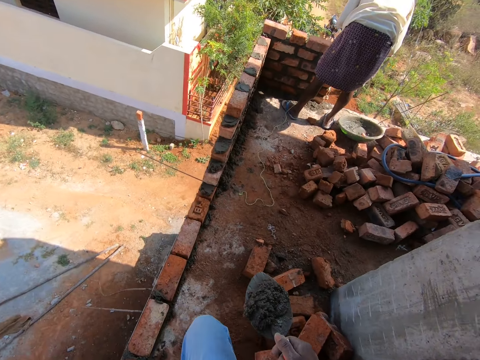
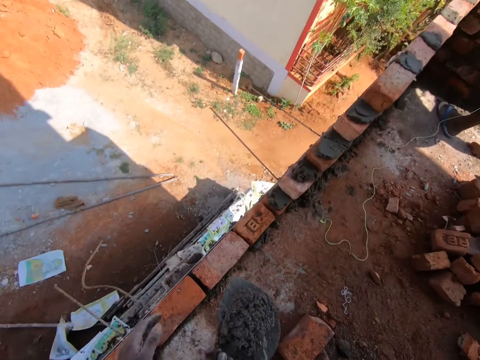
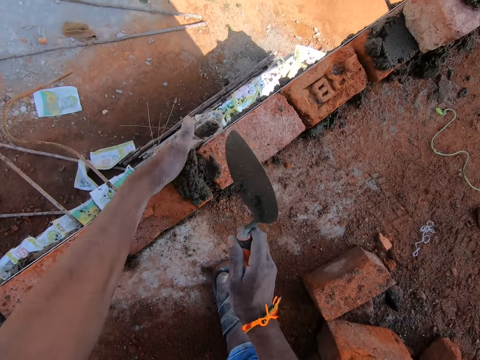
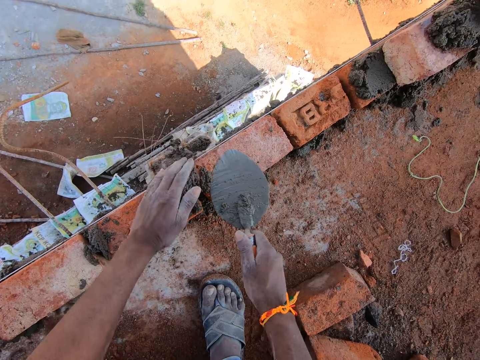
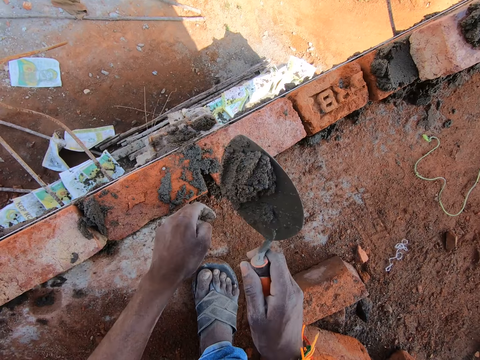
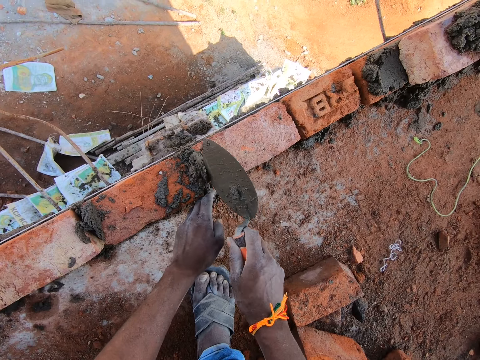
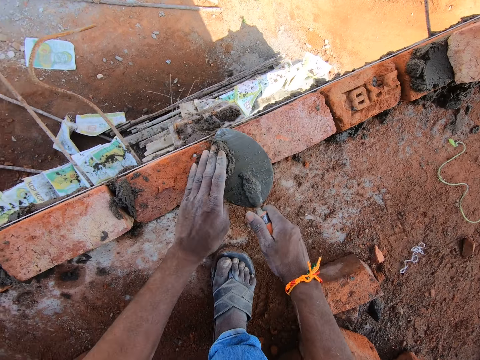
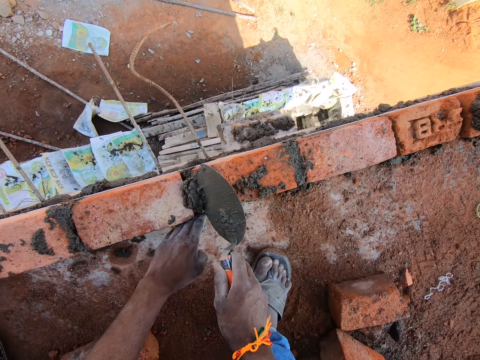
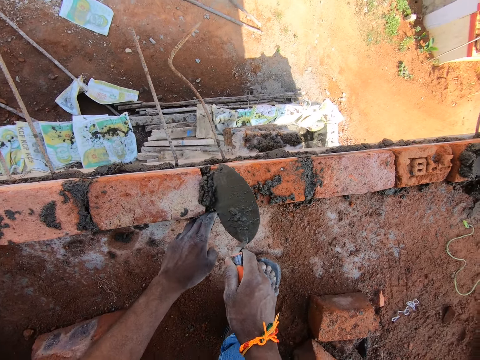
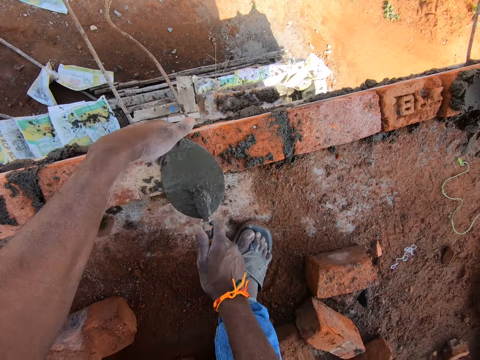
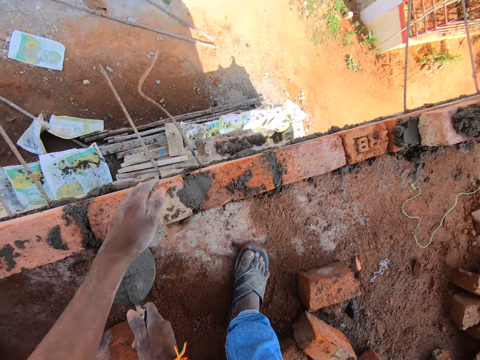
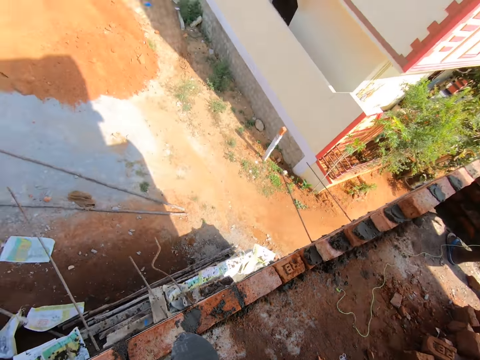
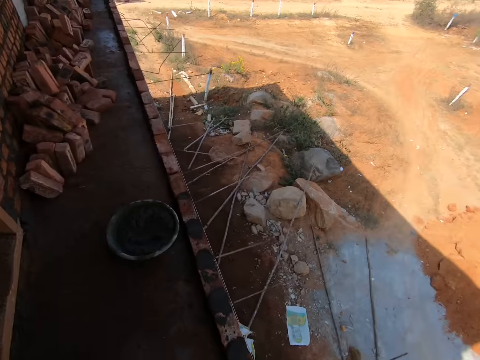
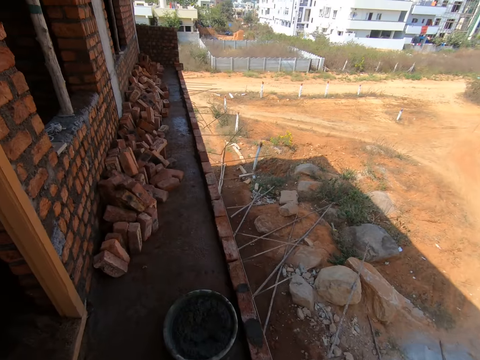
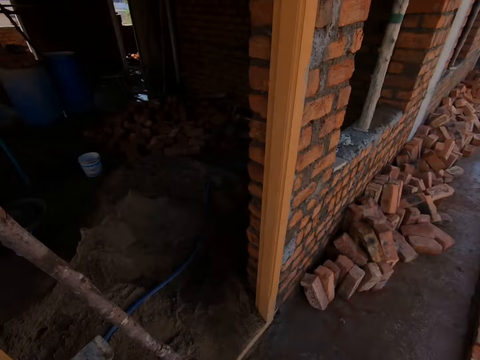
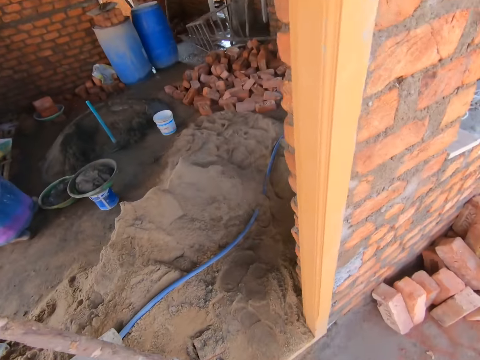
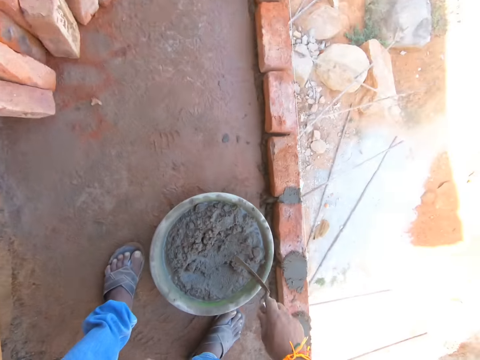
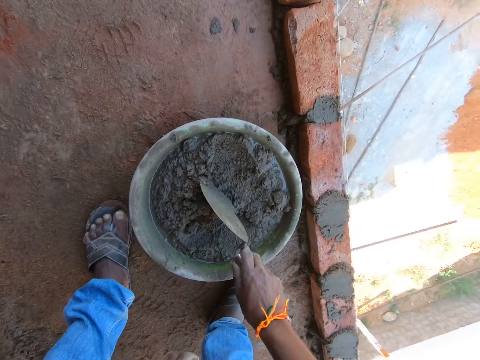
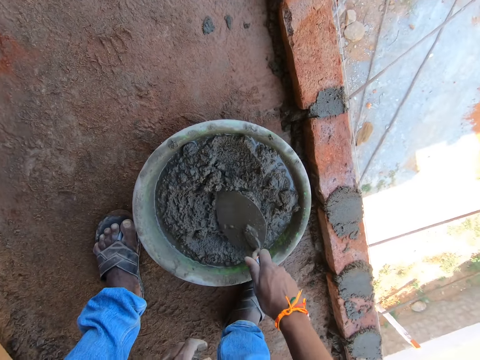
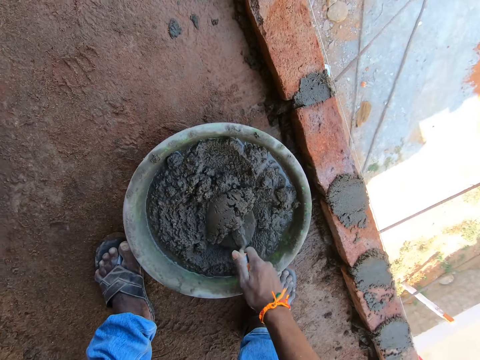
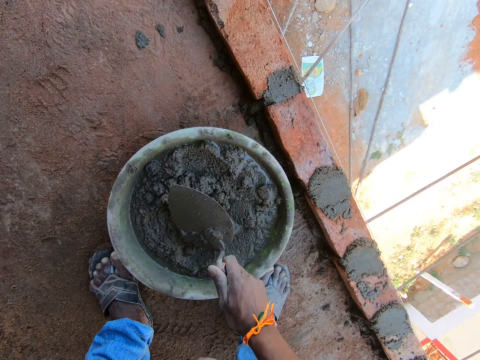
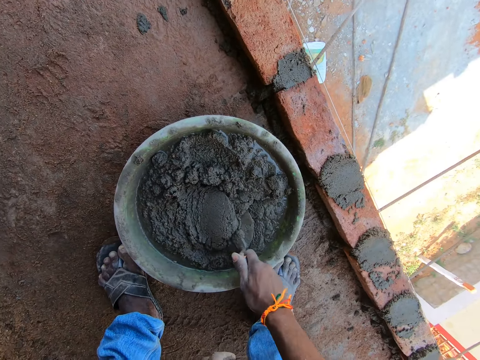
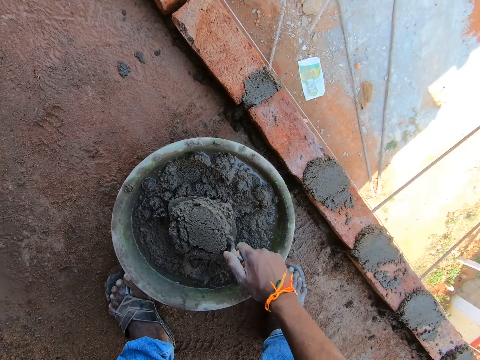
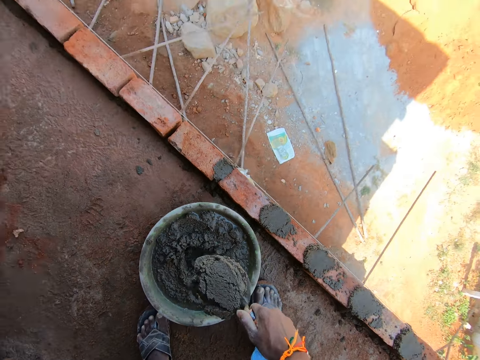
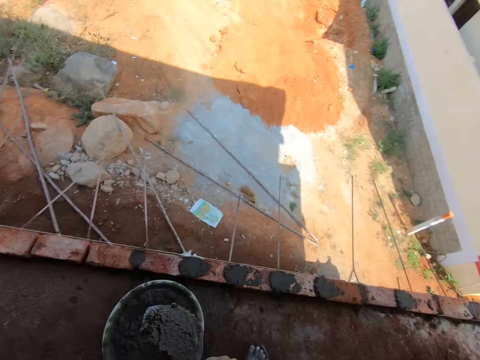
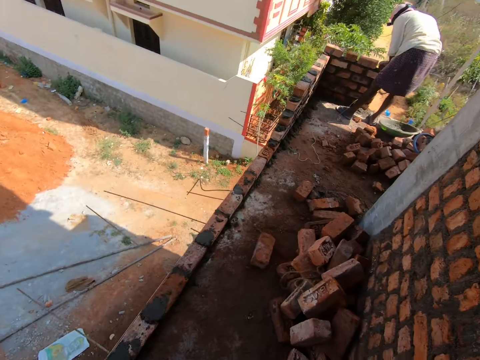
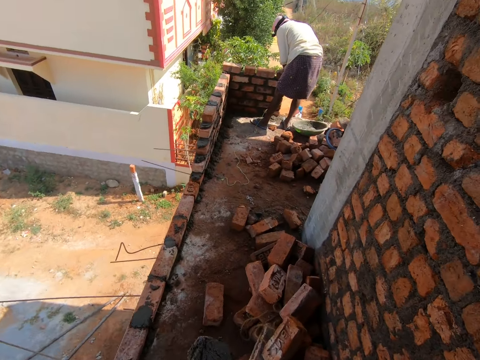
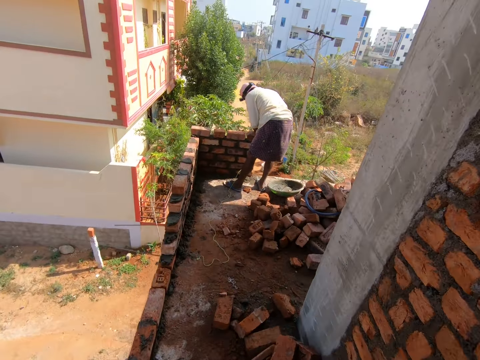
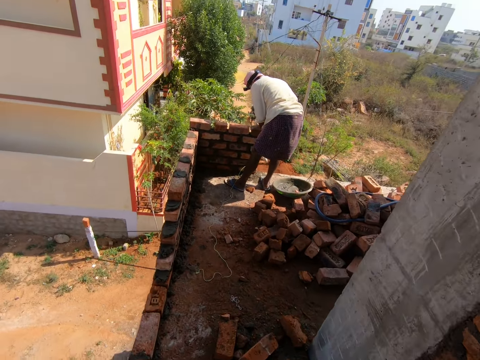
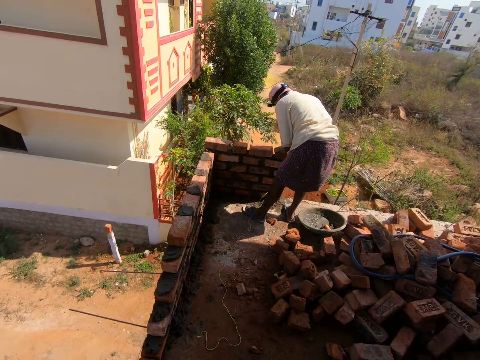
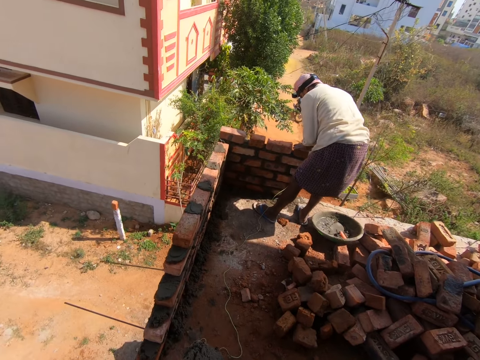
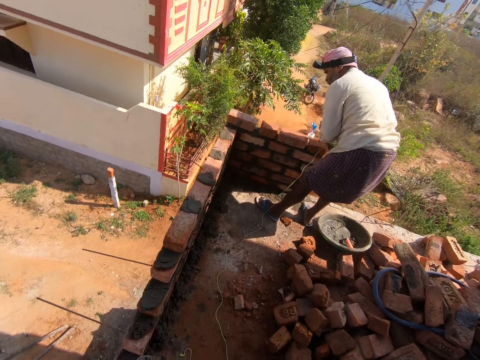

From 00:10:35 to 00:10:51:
The camera wearer applies the concrete between the bricks. They drop the cement mixer between the bricks. They spread the concrete on the bricks. They look around. They walk around the construction site. They scoop the concrete with a trowel. They walk around the construction site.

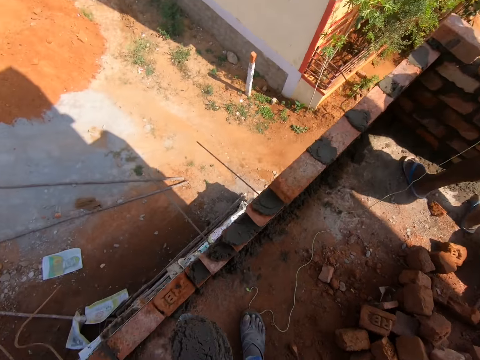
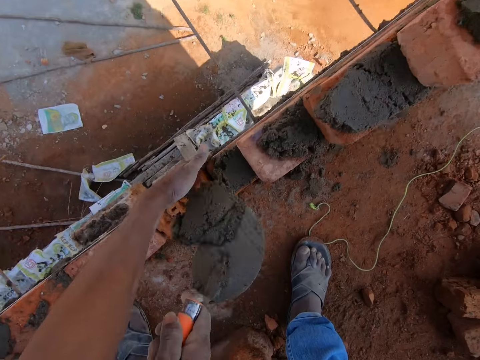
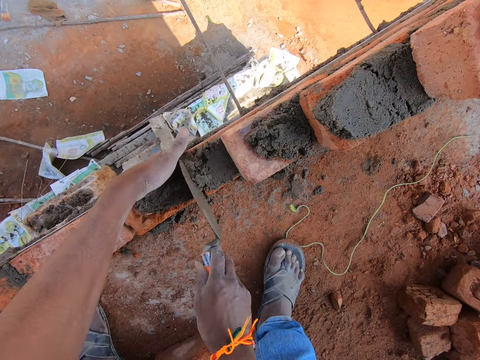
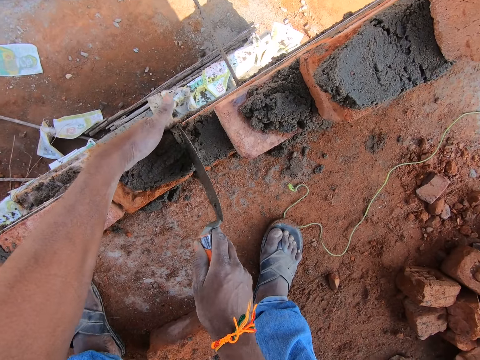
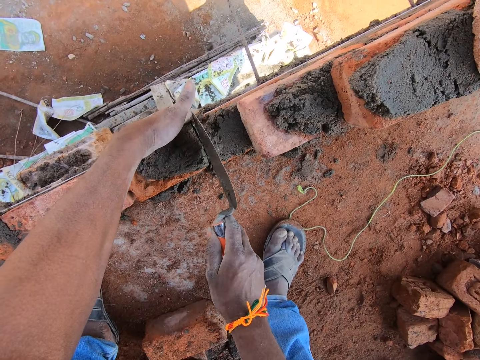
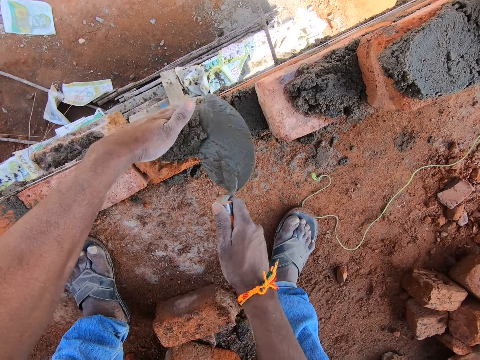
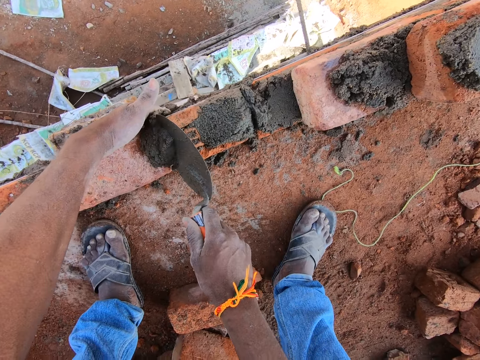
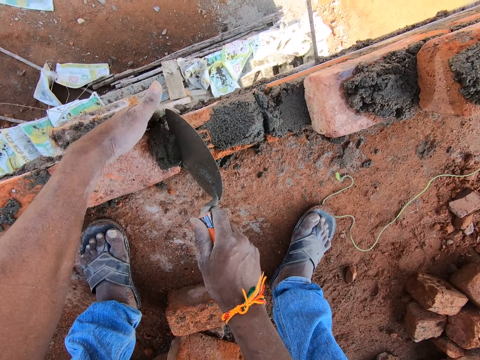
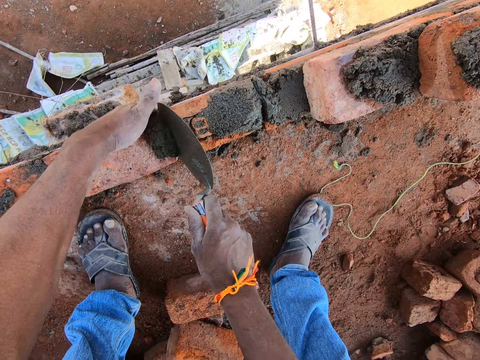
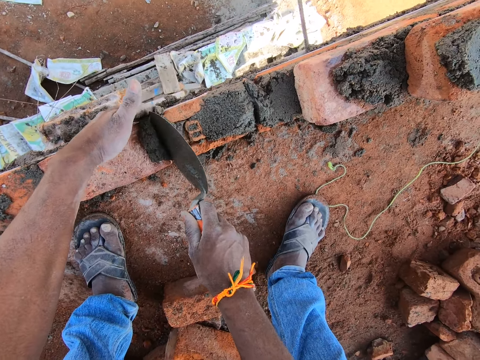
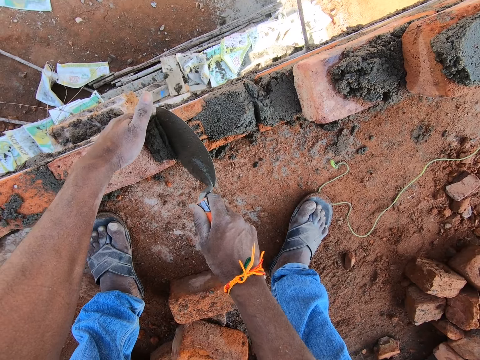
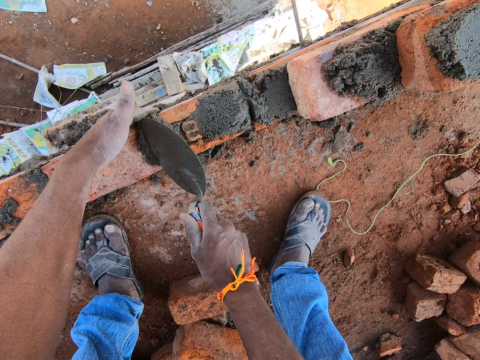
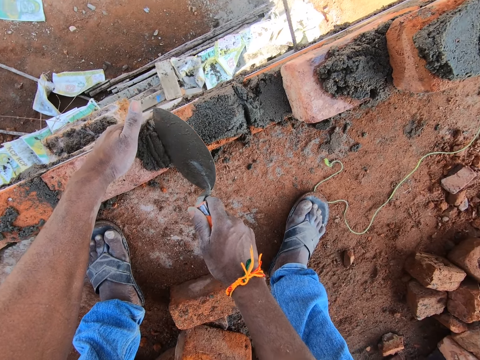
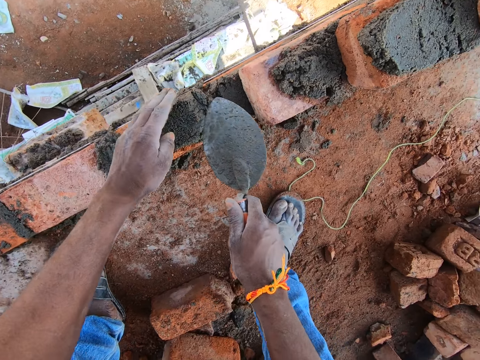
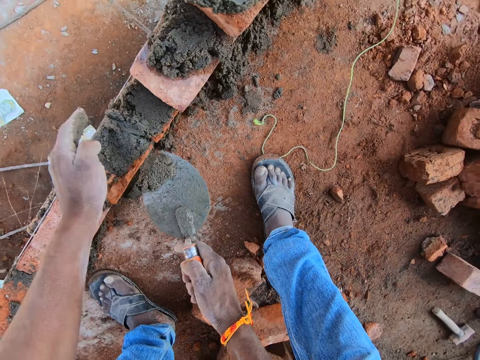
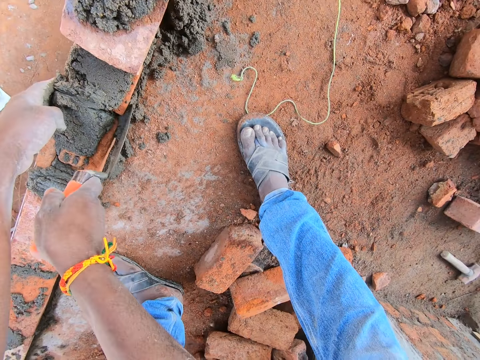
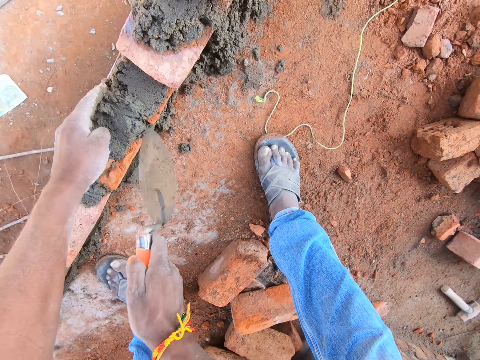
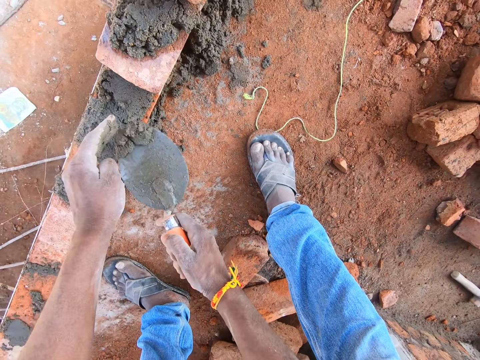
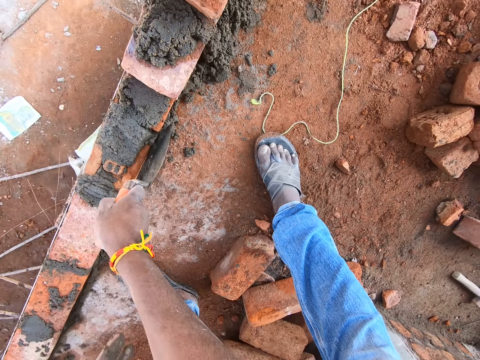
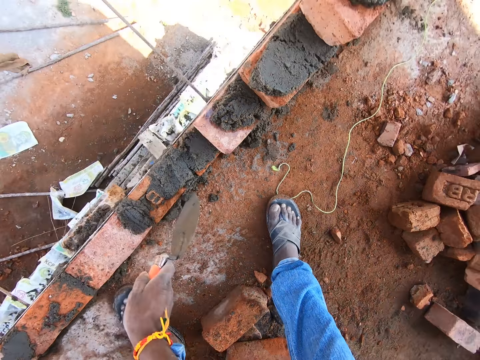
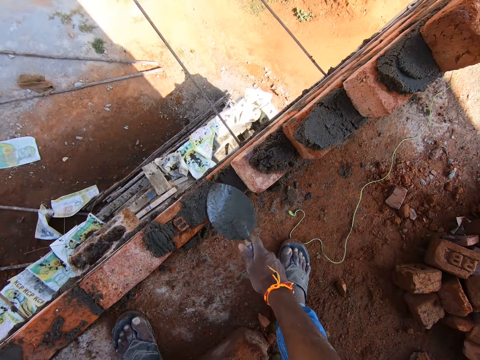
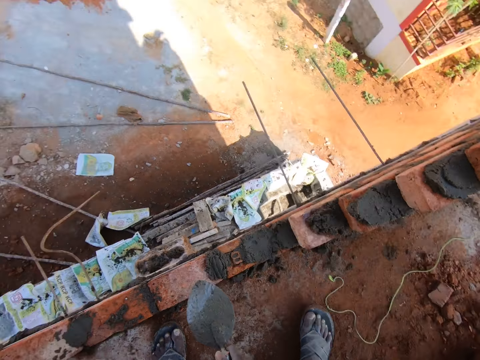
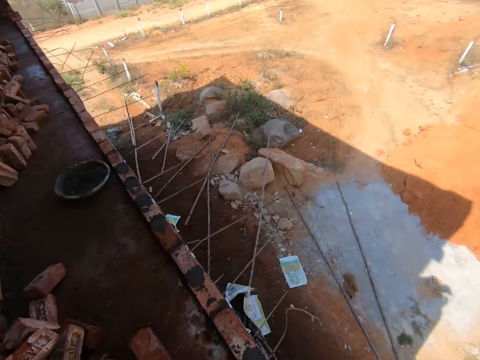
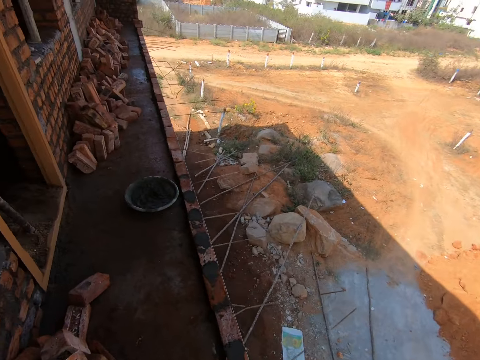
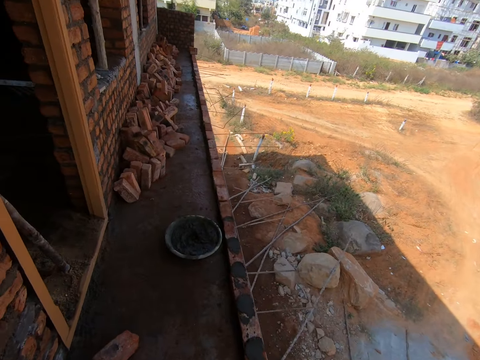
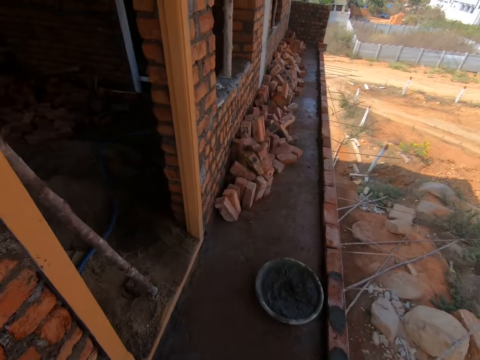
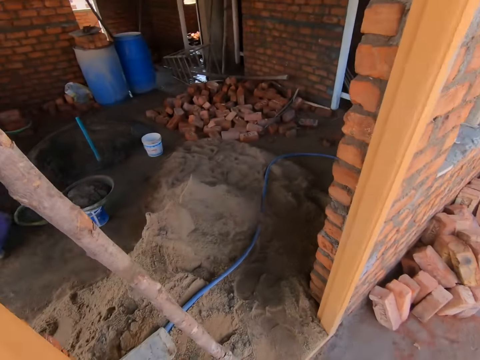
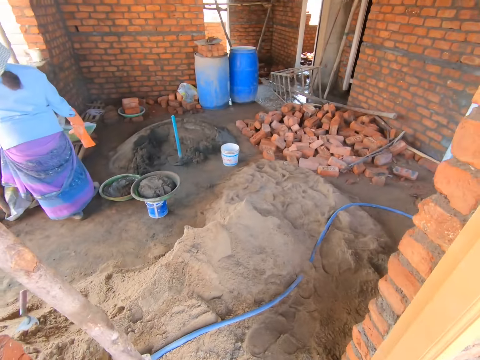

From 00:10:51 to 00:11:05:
The camera wearer applies the concrete between the bricks. They drop the cement mixer between the bricks. They spread the concrete on the bricks. They scoop the cement with a trowel. They spread the concrete on the bricks. They scoop the concrete with the trowel. They drop the cement mixer between the bricks. They walk around the construction site.
